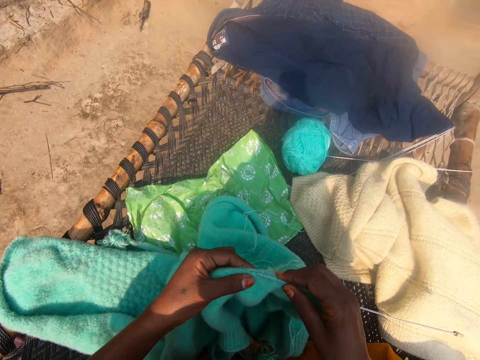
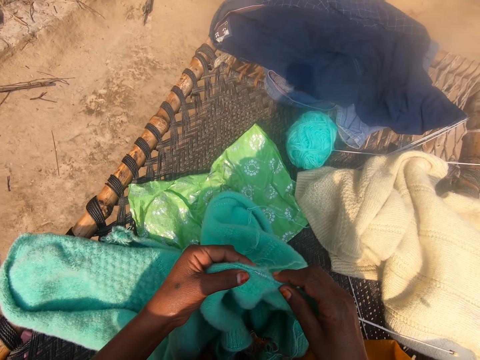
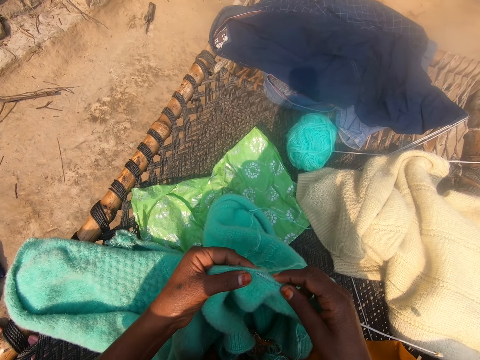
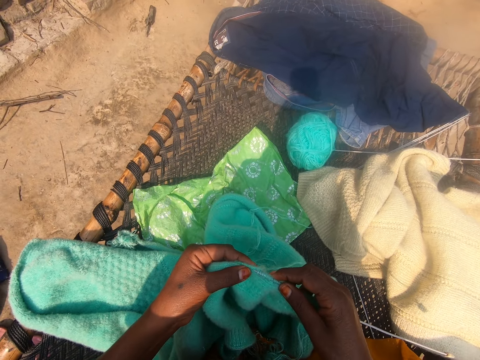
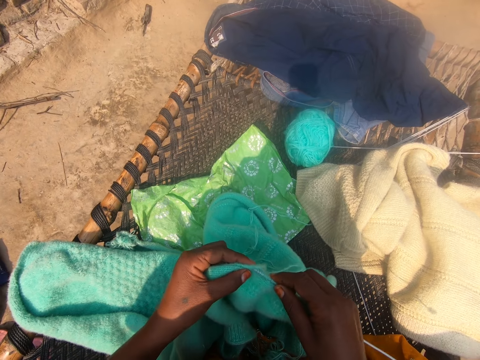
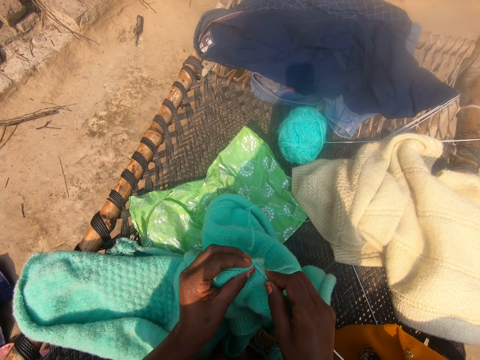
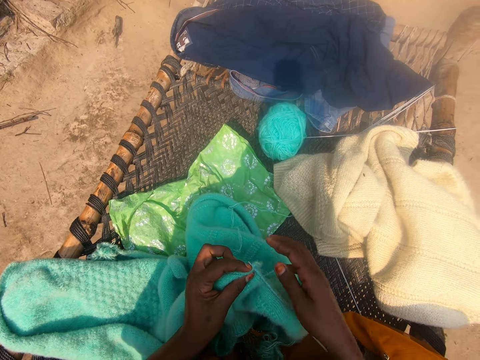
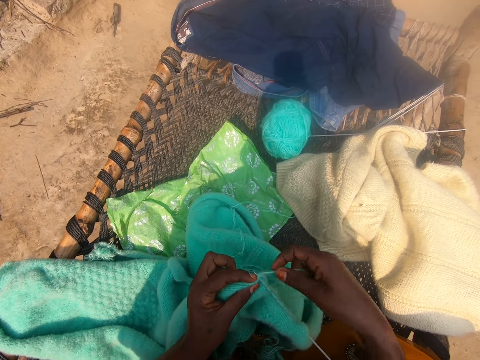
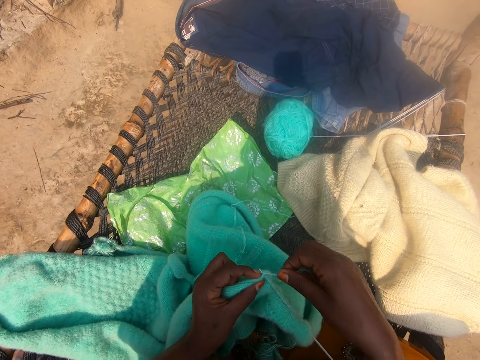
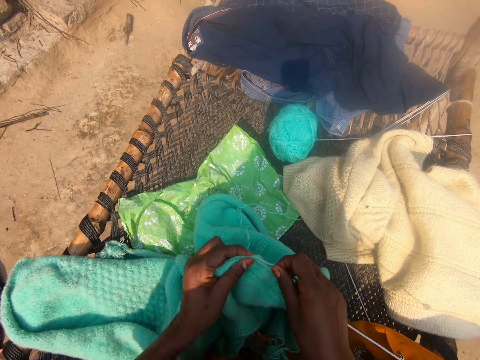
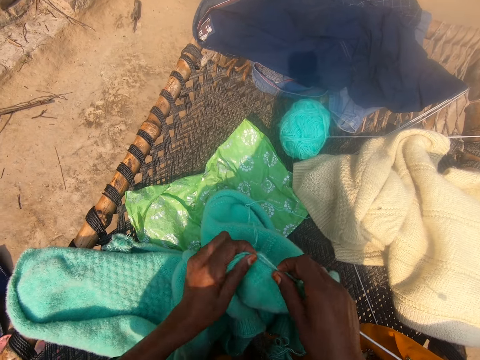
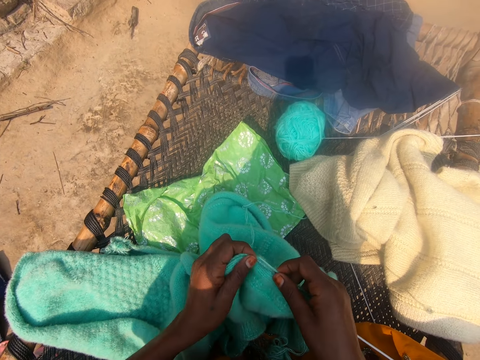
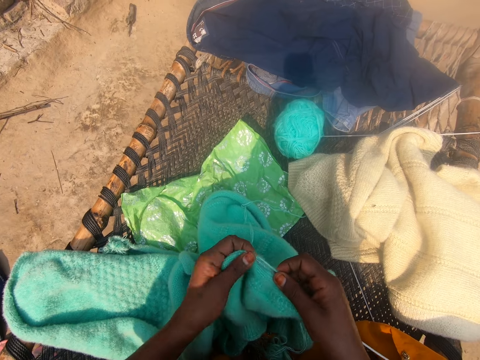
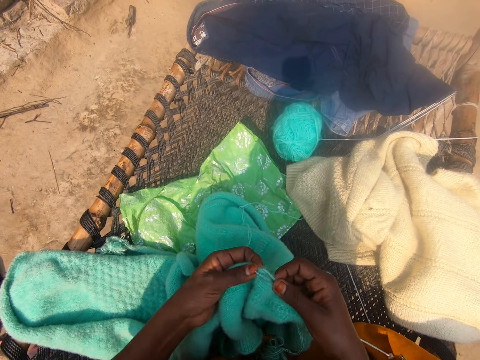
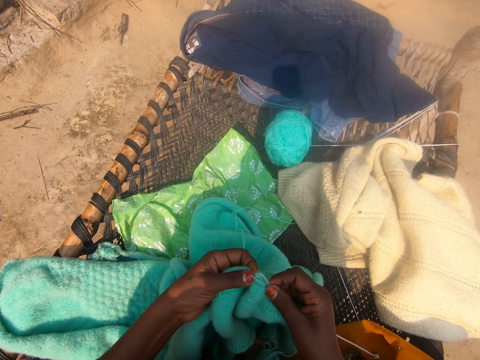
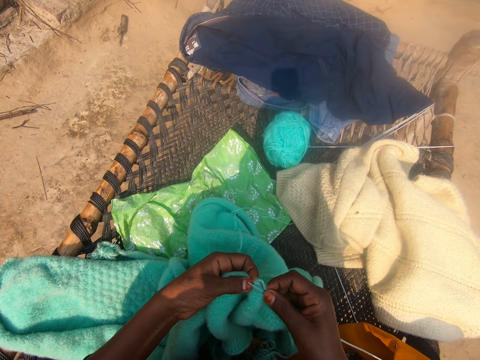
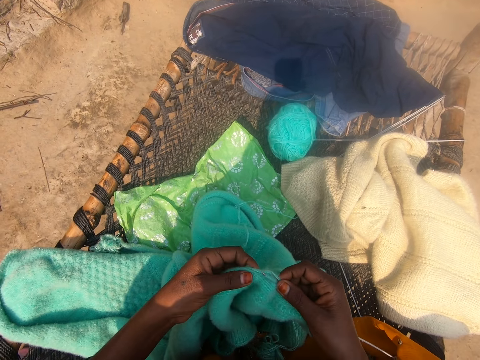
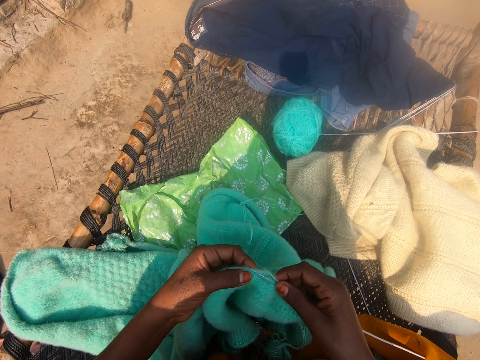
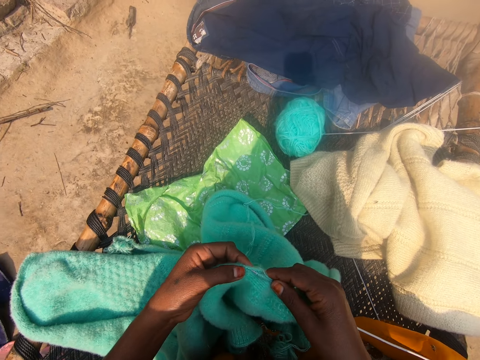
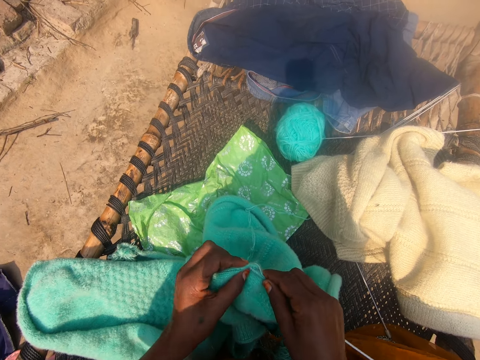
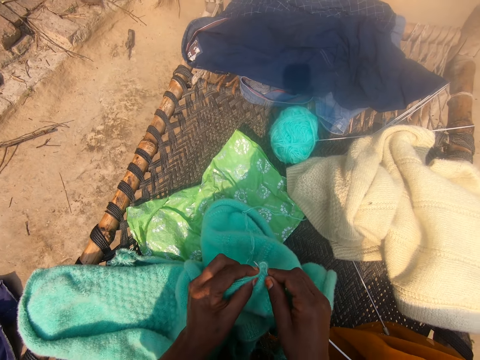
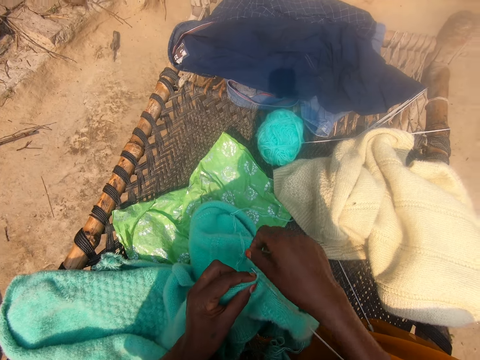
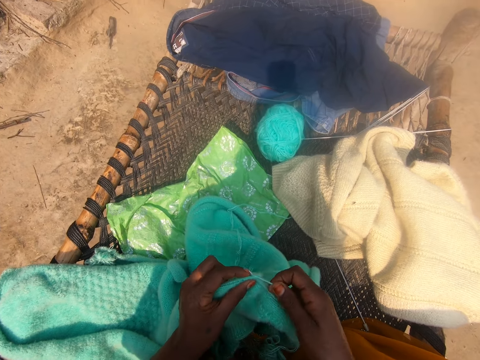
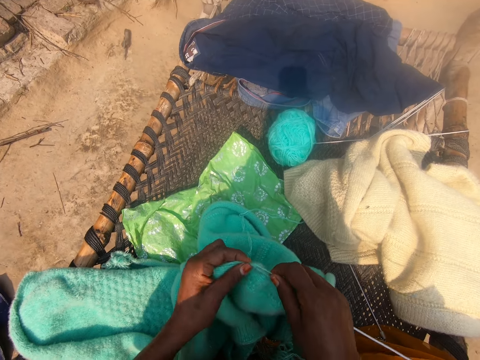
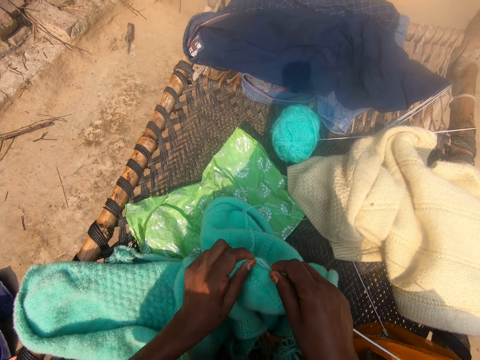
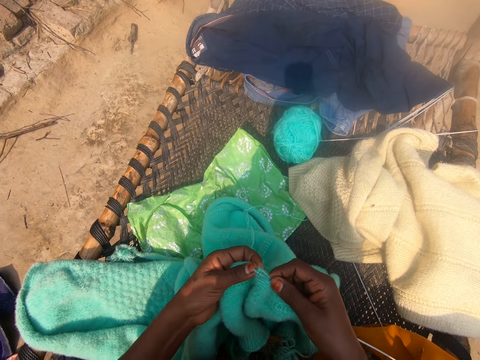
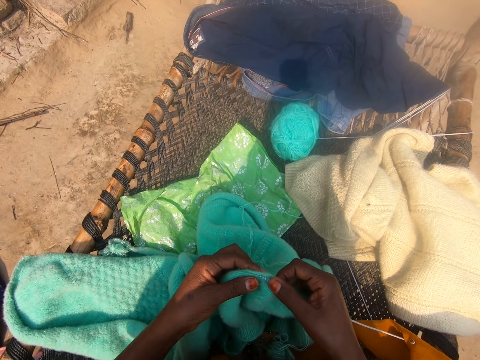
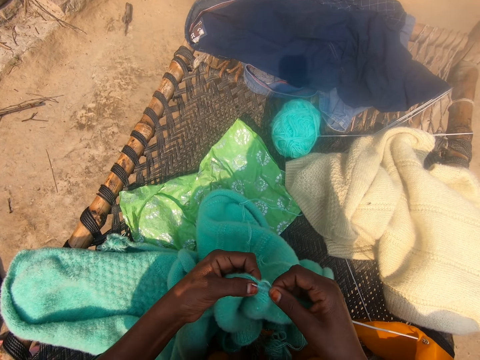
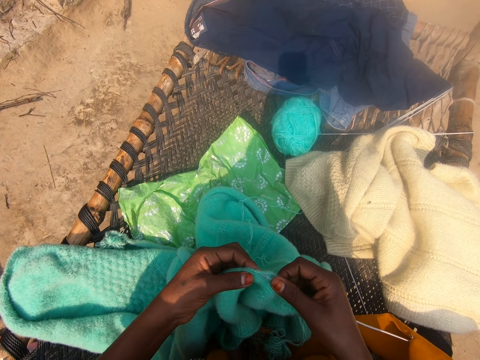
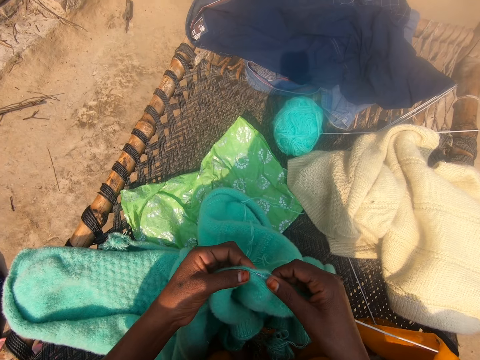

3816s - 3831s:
The camera wearer knits the wool with the knitting needle.

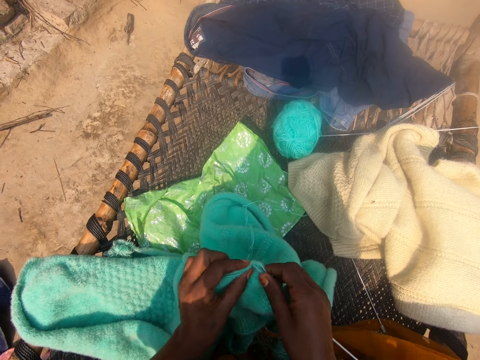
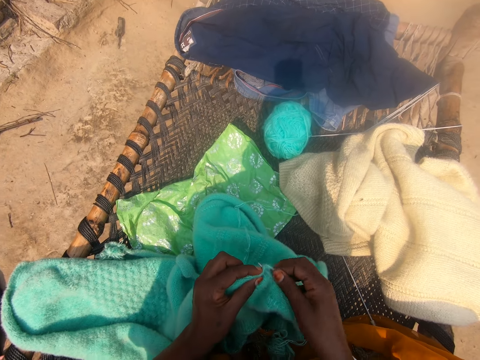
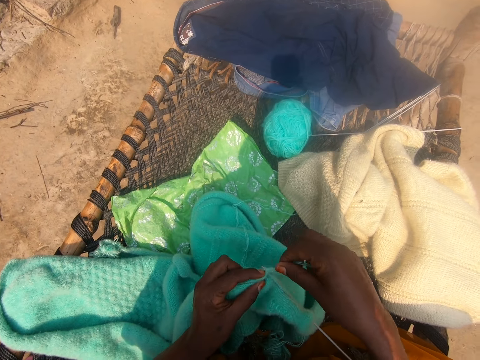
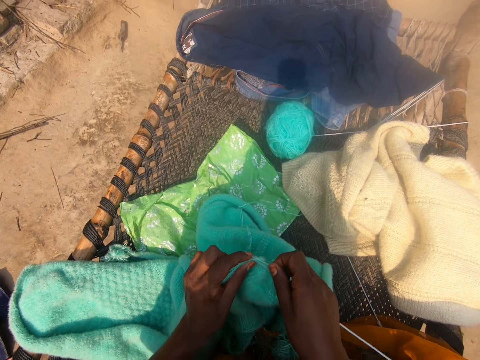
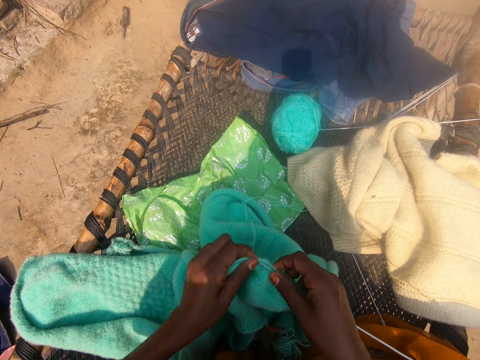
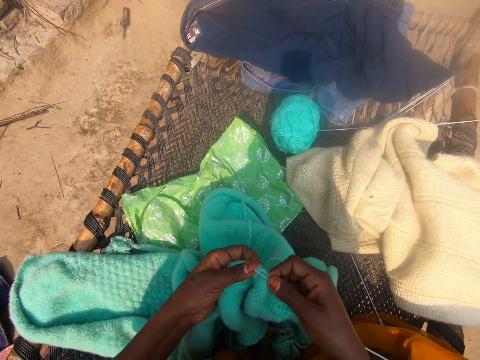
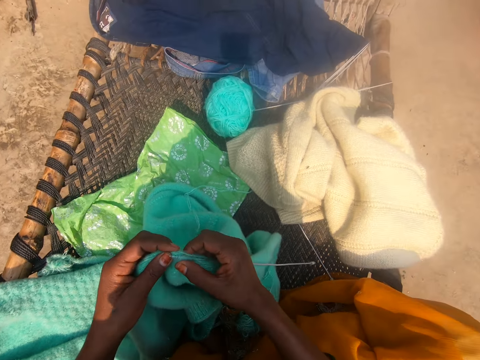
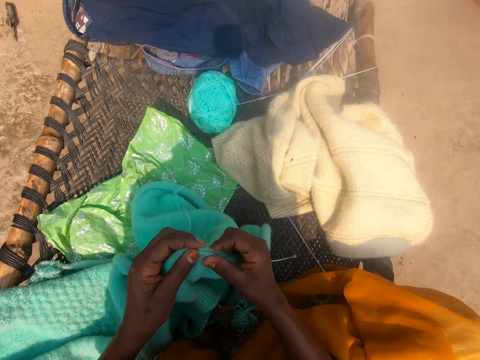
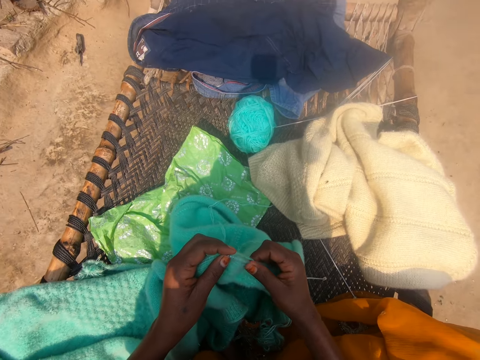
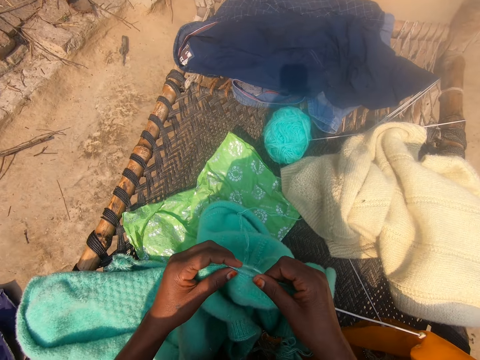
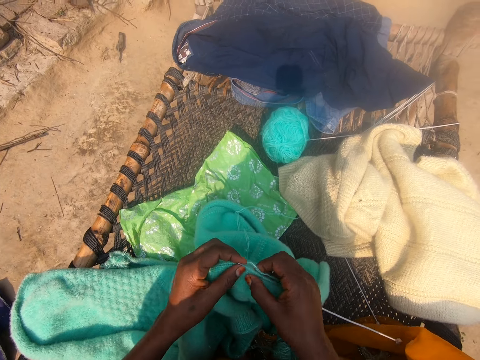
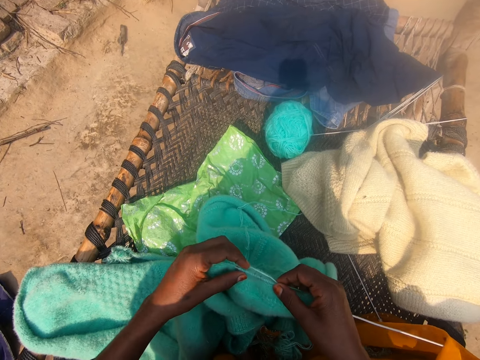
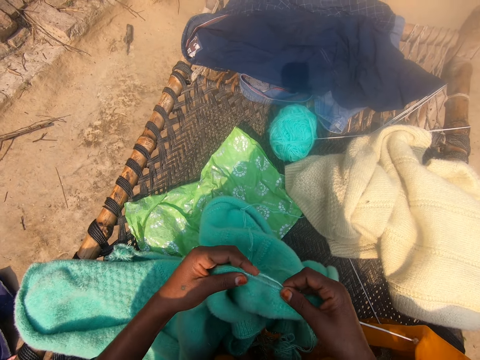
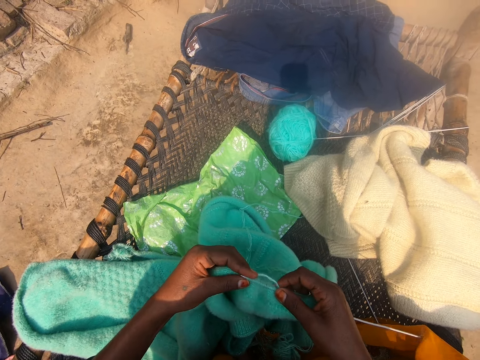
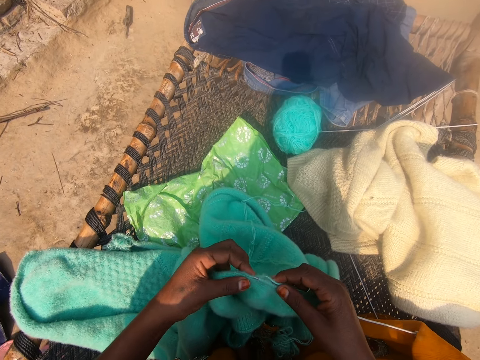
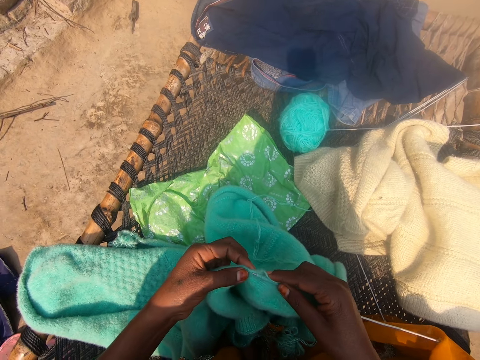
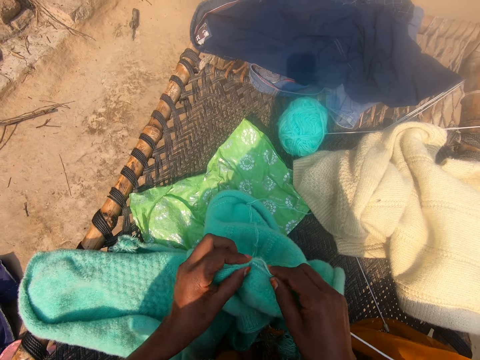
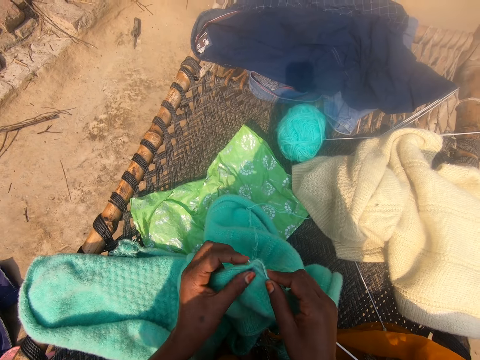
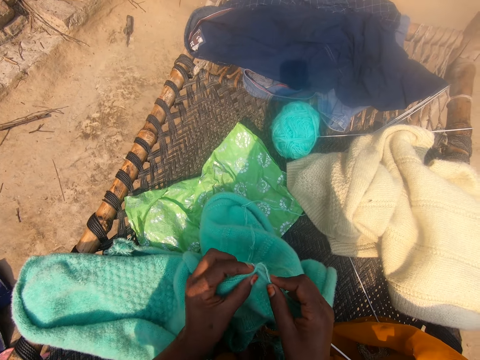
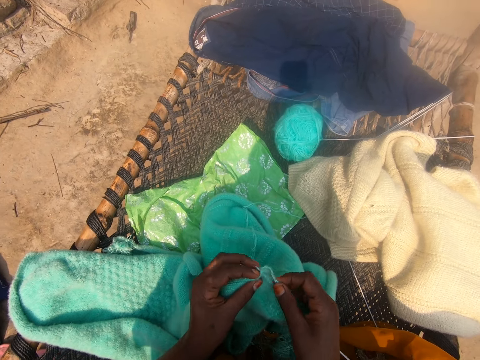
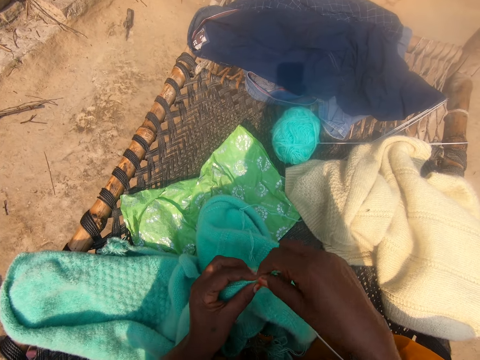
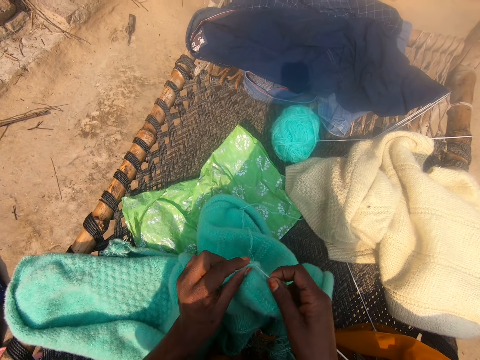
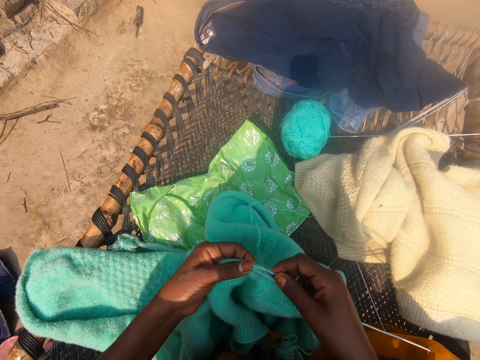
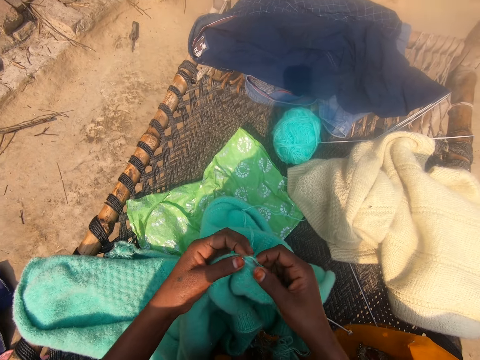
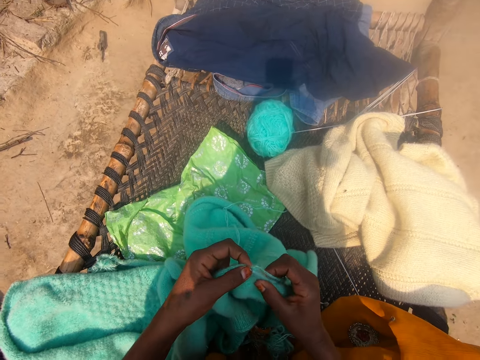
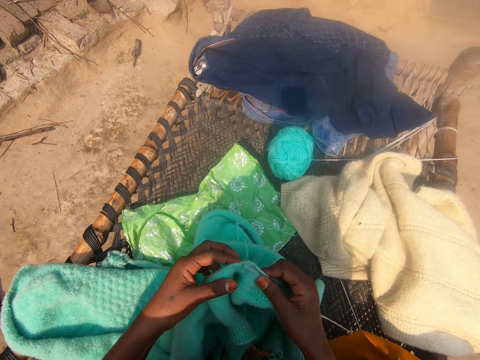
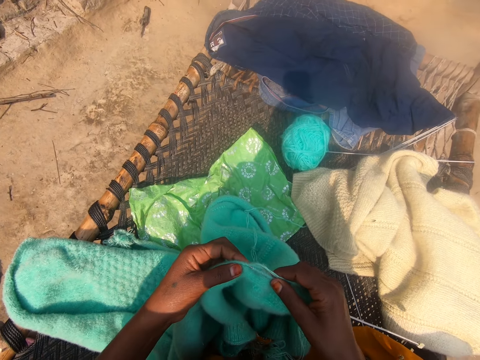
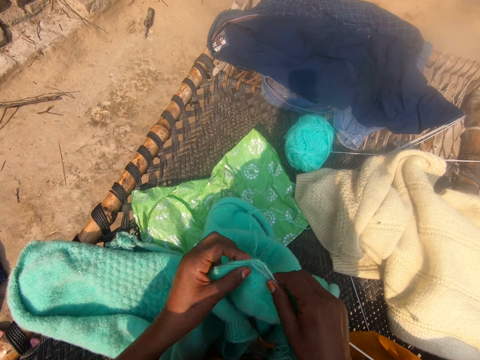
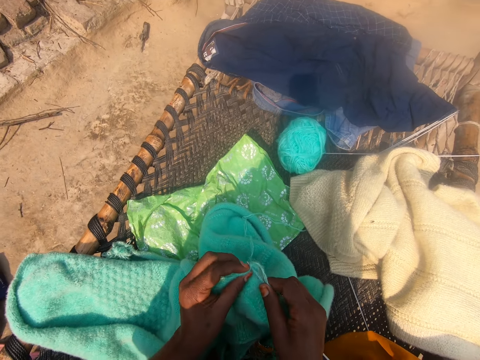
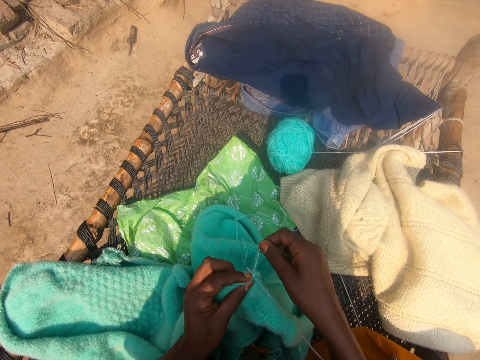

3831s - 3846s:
The camera wearer pulls the knitted wool towards her right hand. She pushes the knitting needle towards her left hand. She knits the wool with the knitting needle. She pulls the knitted wool towards her right hand. She knits the wool with the knitting needle.
